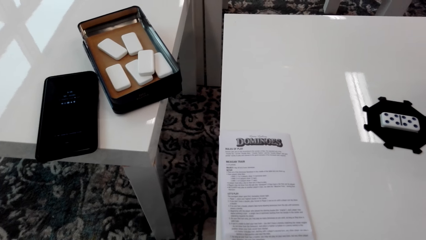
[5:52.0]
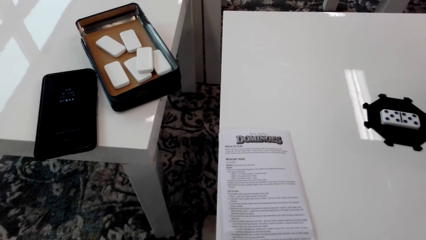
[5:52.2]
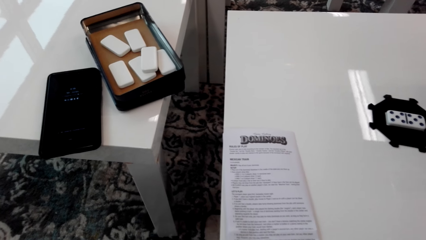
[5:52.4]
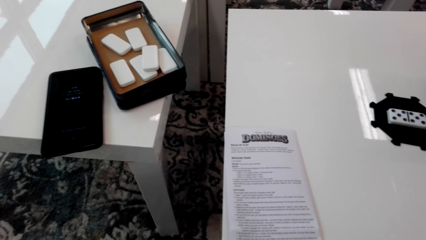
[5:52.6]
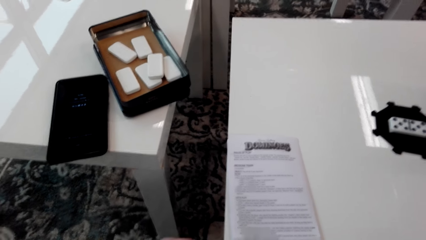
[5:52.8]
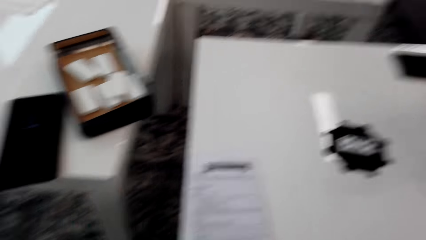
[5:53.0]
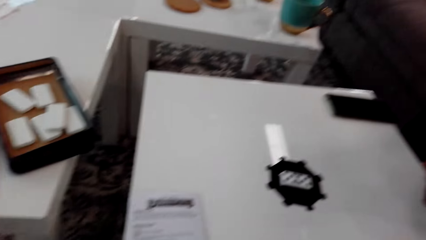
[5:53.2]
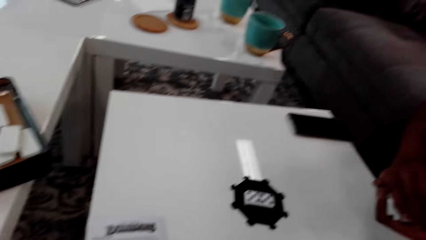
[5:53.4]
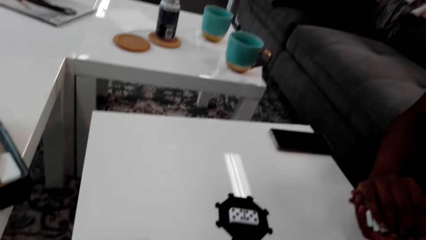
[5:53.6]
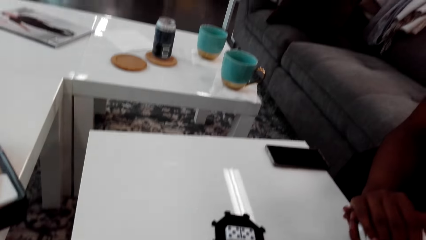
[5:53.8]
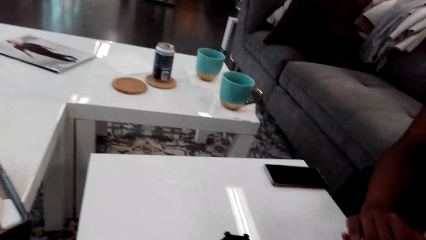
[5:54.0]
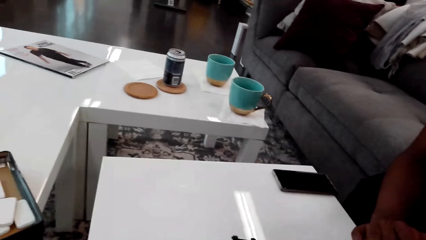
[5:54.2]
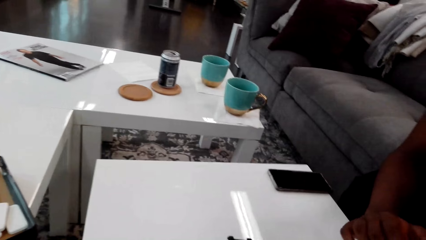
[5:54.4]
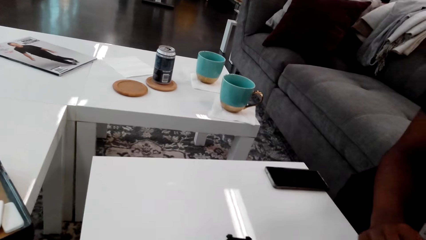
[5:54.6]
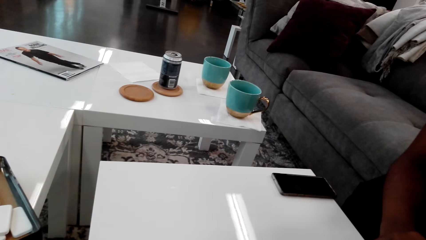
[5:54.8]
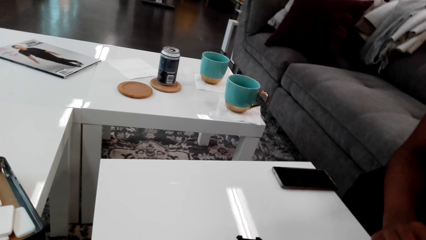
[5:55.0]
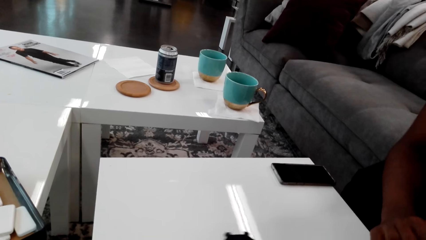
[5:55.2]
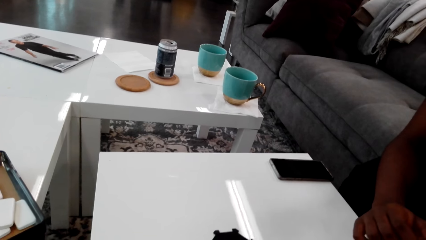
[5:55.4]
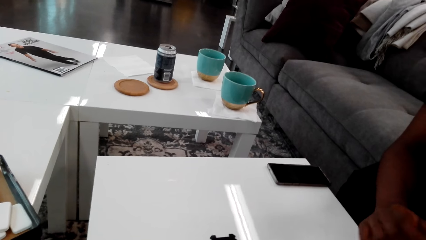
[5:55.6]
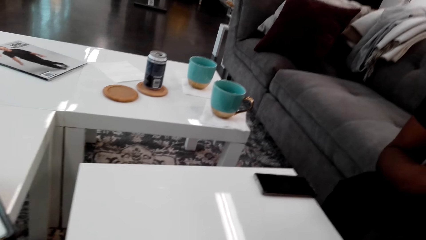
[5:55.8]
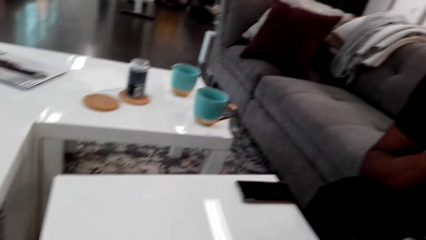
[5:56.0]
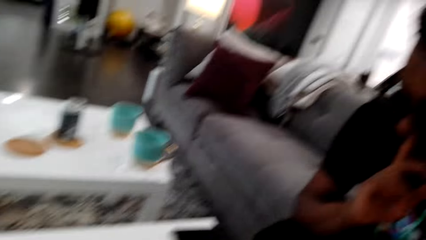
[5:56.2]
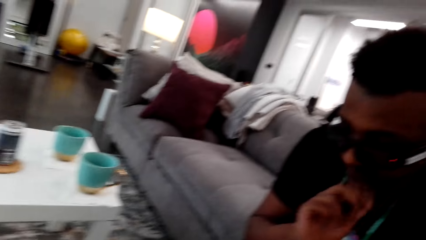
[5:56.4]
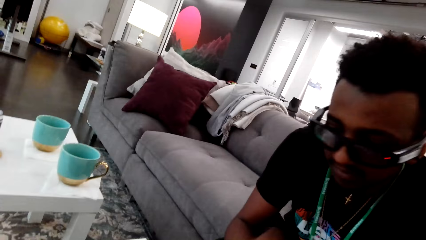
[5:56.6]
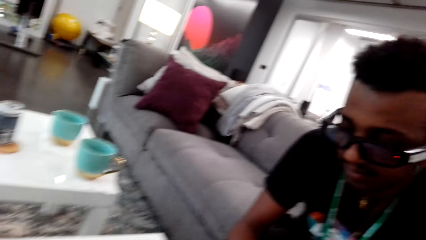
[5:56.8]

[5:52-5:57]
The camera wearer holds dice. A person touches the nose.

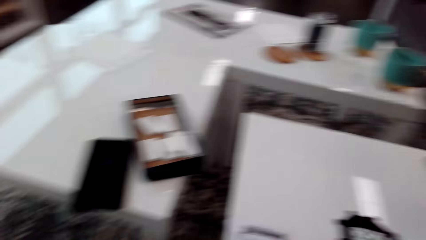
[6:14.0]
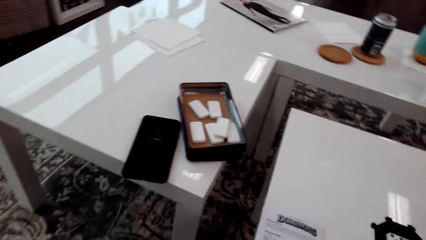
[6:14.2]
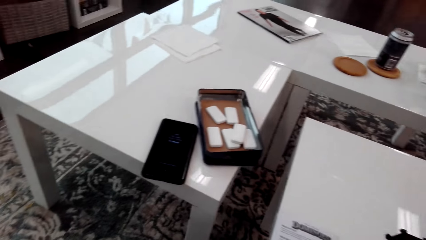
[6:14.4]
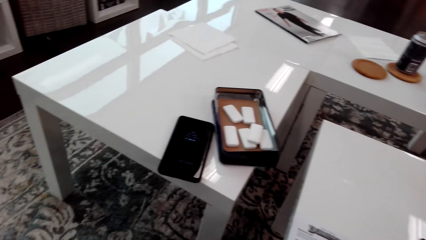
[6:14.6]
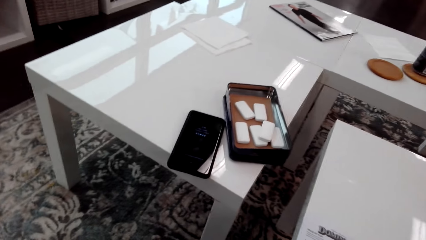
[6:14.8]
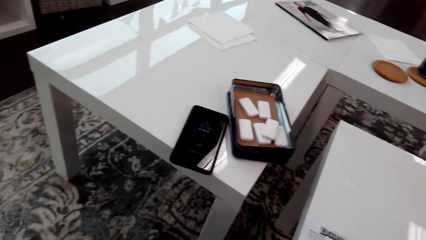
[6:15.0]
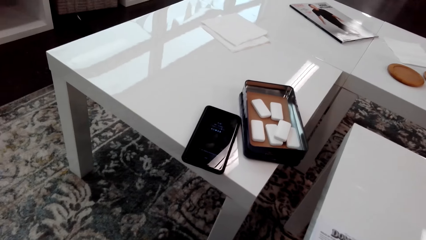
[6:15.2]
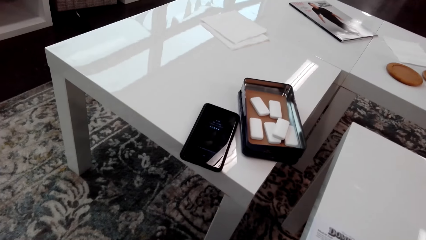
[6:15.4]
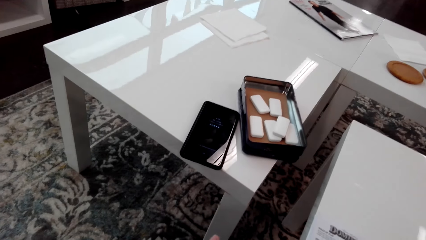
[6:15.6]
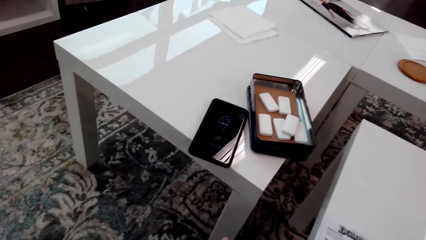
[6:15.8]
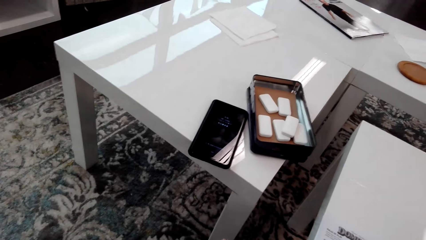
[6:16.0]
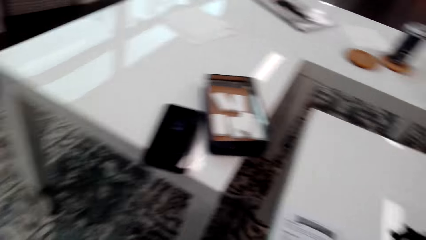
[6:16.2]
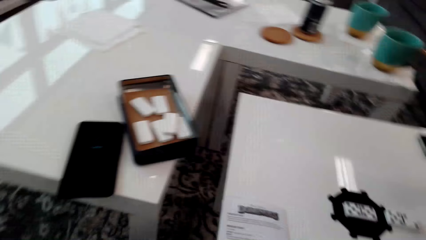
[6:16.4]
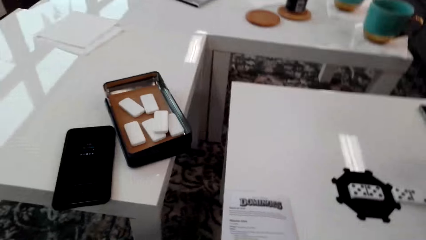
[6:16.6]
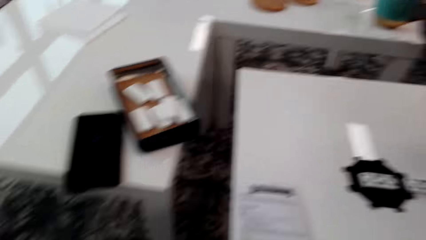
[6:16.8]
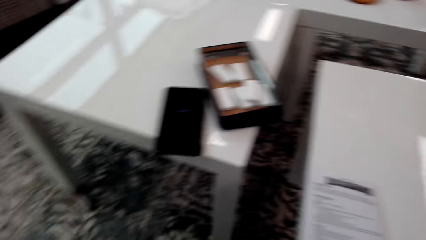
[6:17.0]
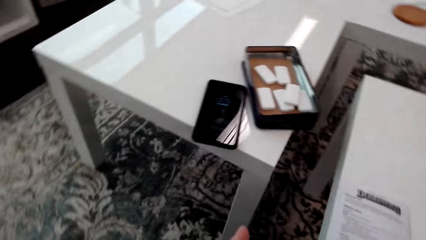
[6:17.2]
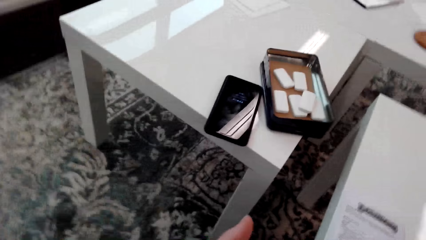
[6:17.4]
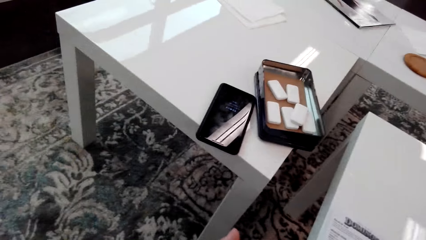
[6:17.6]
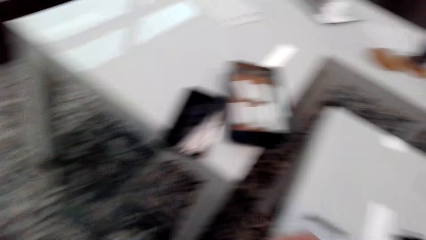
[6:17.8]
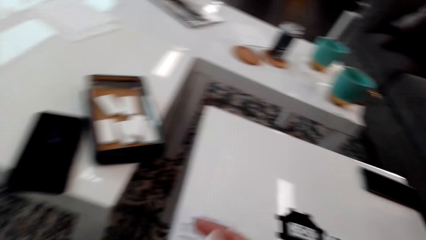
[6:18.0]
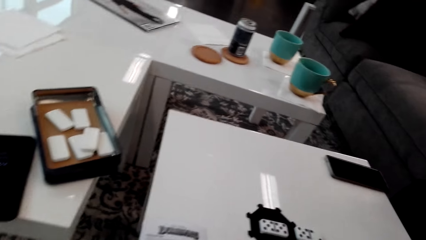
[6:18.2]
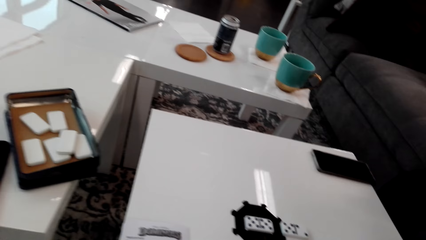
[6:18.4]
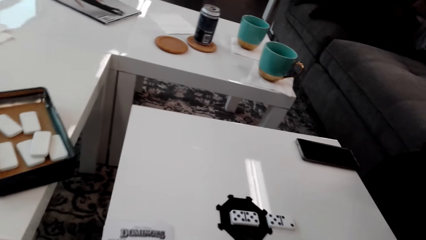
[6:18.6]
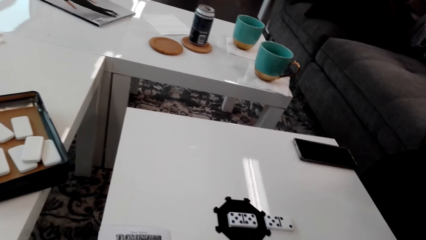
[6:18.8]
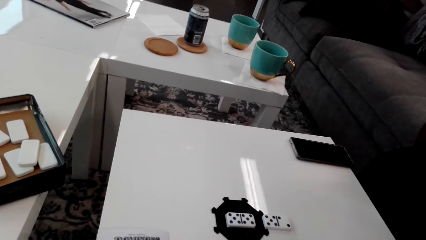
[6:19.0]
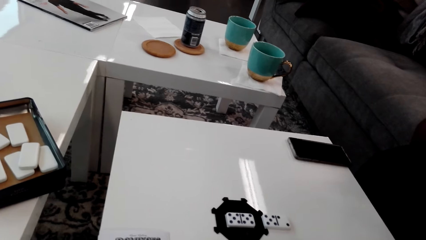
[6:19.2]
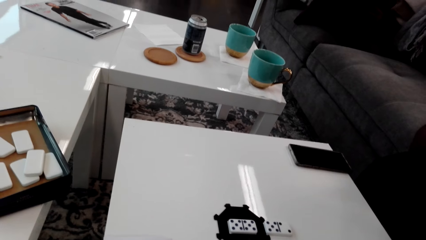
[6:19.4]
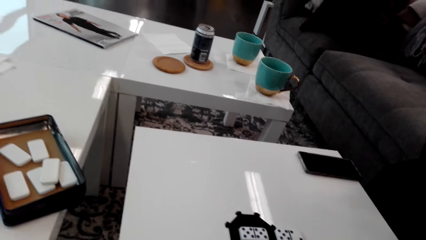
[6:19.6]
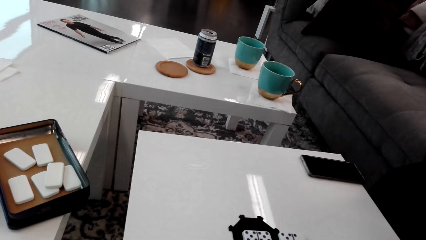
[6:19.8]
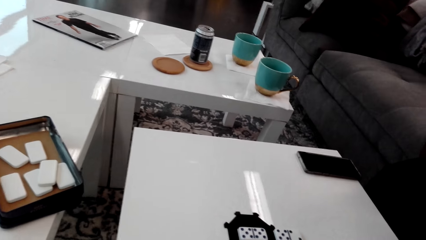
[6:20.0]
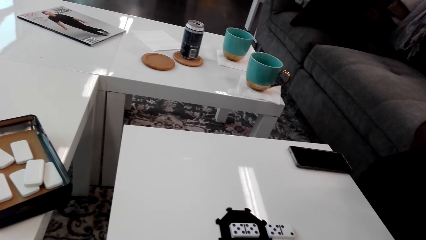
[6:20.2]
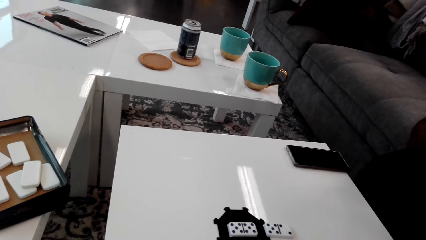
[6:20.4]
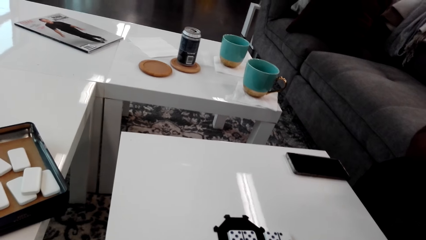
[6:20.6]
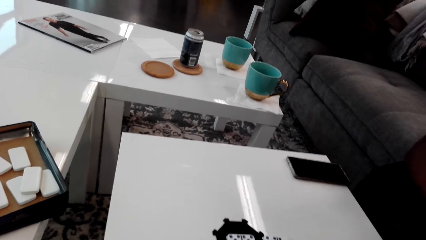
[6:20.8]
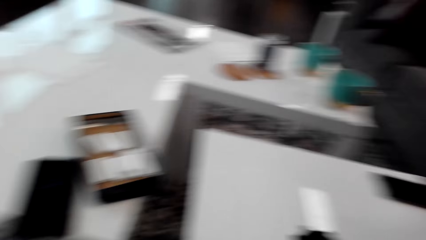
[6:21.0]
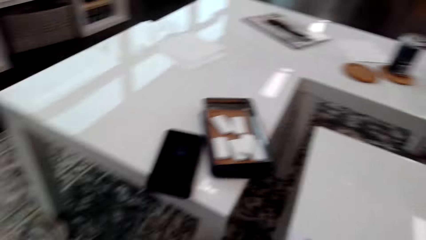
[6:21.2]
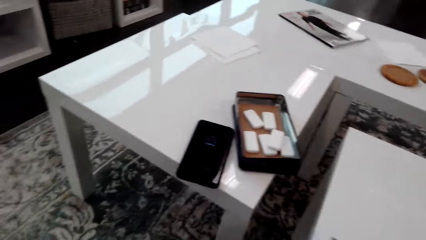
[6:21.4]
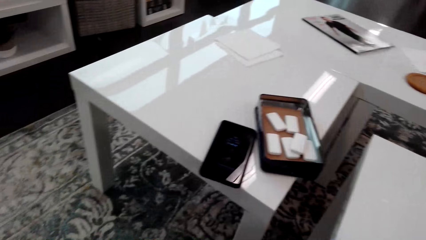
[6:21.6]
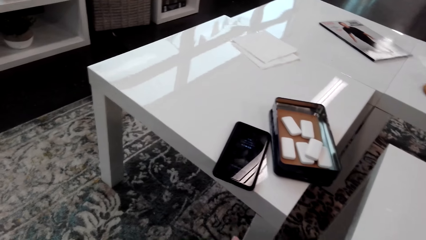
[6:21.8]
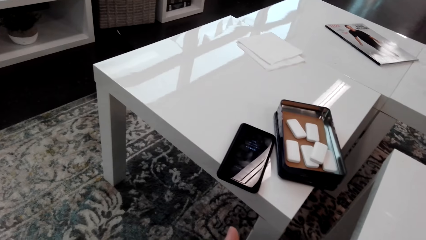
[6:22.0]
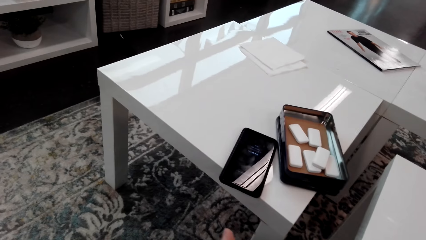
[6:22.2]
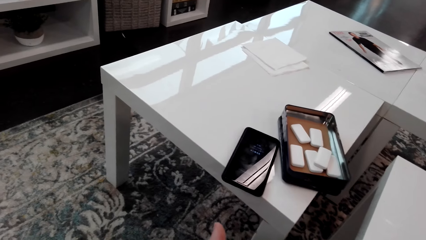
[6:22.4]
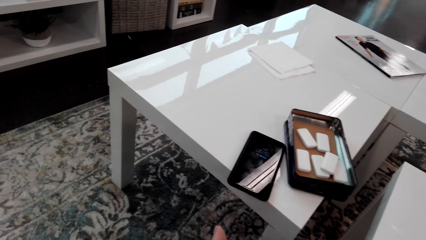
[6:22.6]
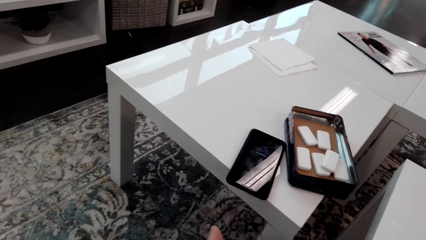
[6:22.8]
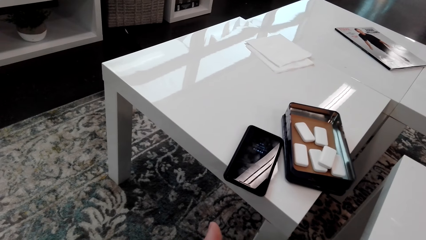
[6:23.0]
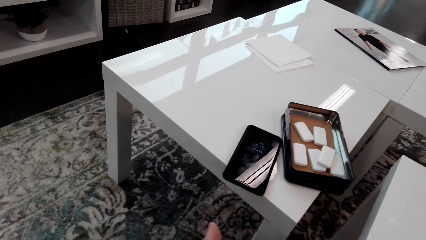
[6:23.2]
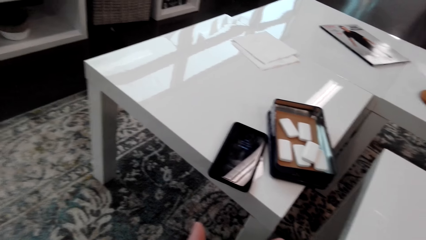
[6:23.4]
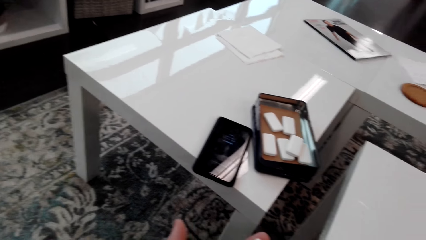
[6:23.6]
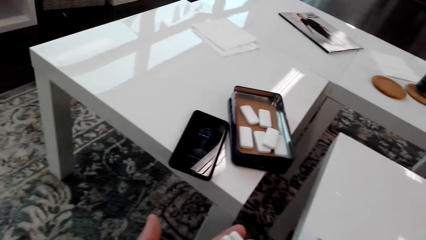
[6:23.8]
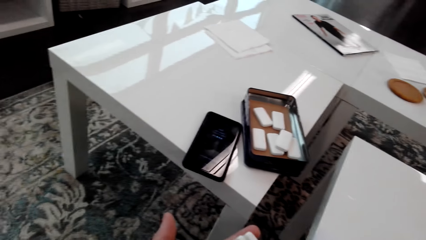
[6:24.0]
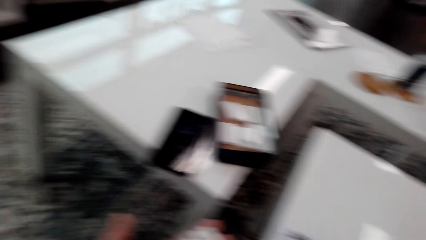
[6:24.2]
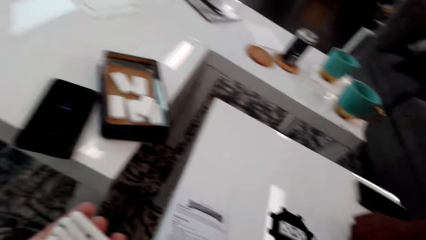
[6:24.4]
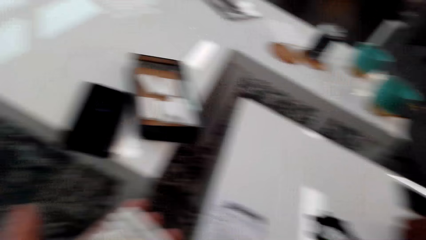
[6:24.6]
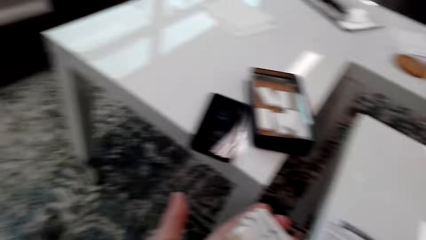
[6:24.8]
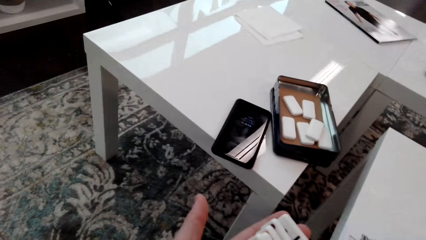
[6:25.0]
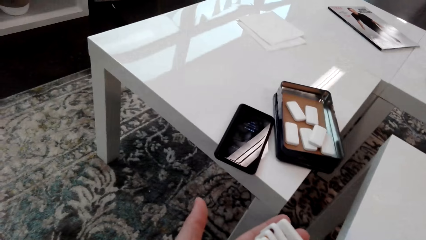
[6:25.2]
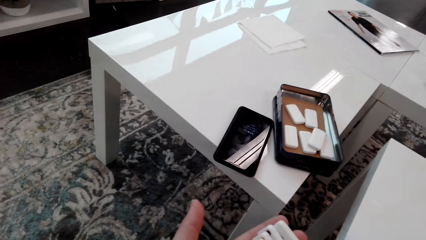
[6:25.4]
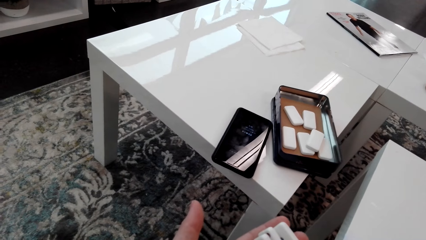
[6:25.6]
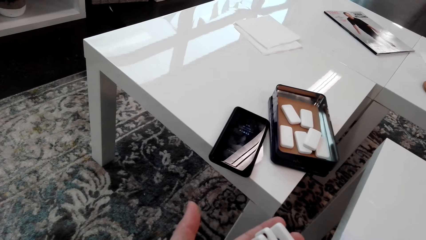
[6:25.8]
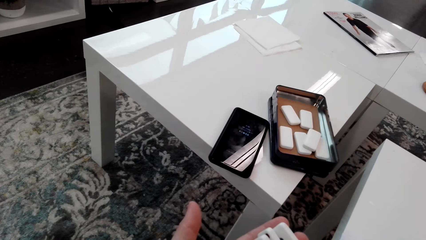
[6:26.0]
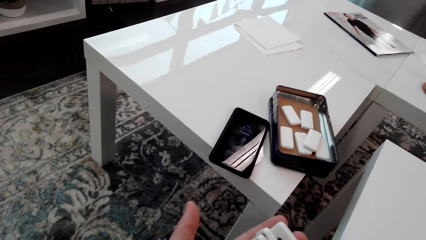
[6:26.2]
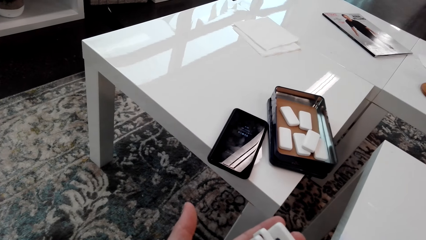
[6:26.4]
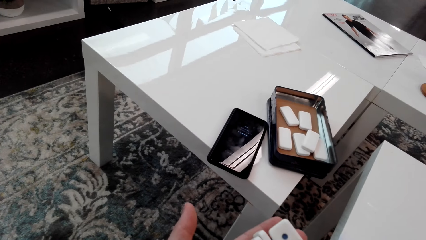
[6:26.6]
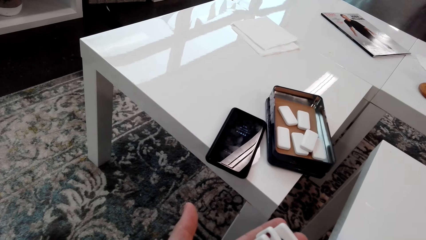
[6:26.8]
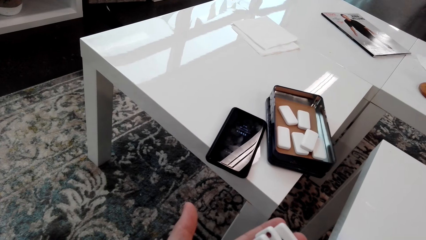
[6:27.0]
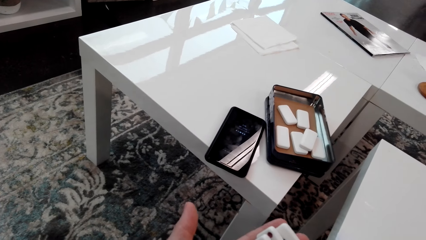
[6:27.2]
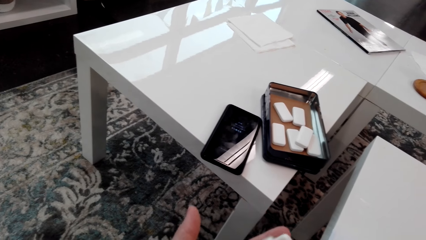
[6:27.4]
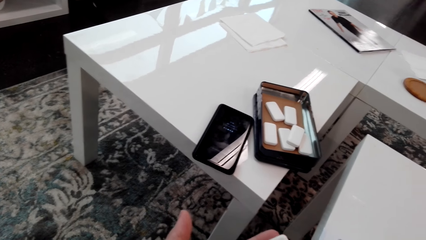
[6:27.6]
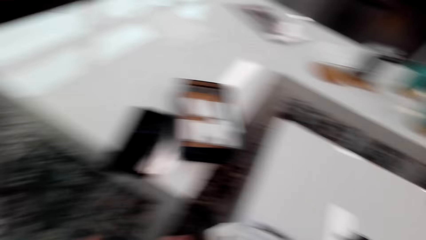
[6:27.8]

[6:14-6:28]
The camera wearer looks around. They hold dice. They look at the dominoes.
